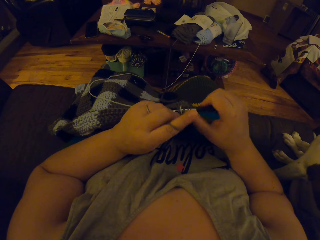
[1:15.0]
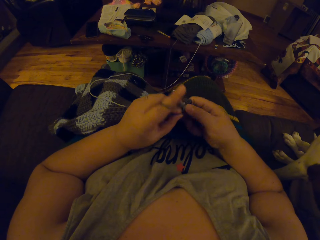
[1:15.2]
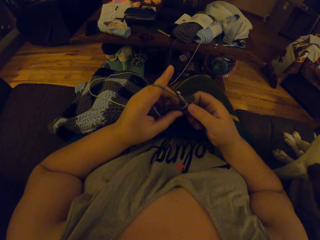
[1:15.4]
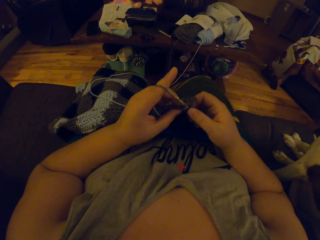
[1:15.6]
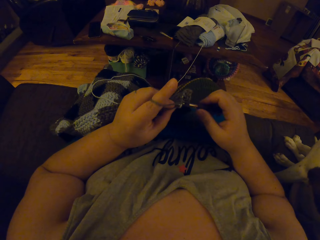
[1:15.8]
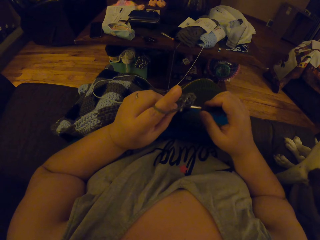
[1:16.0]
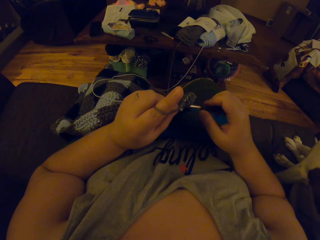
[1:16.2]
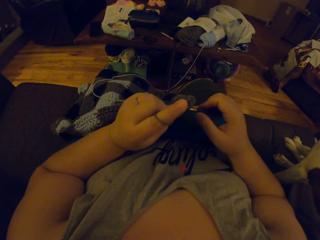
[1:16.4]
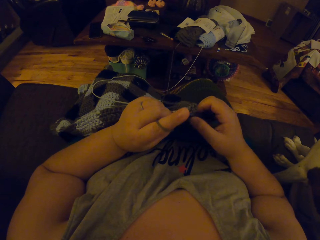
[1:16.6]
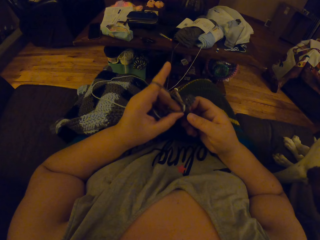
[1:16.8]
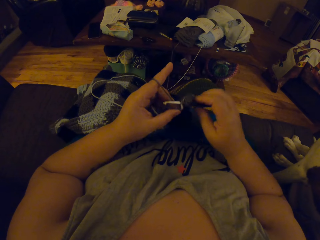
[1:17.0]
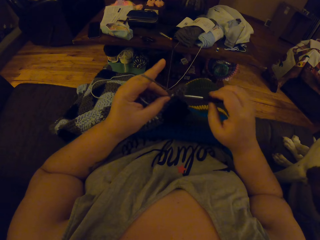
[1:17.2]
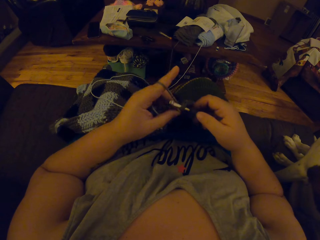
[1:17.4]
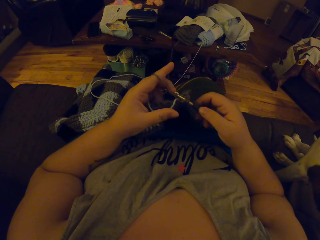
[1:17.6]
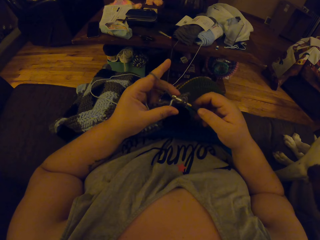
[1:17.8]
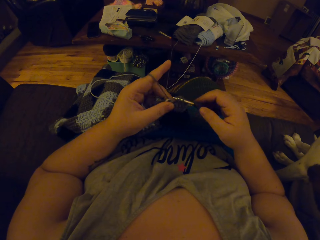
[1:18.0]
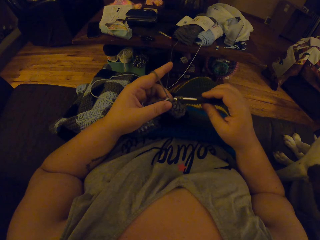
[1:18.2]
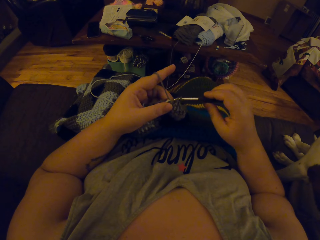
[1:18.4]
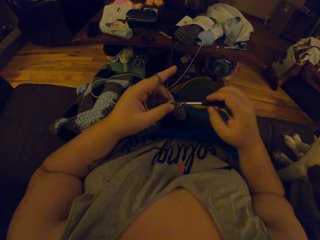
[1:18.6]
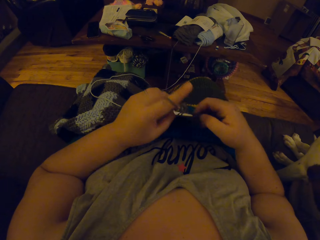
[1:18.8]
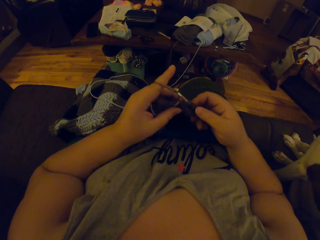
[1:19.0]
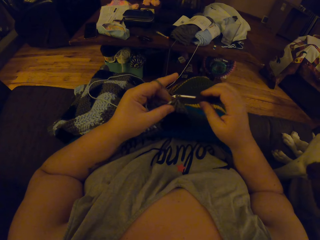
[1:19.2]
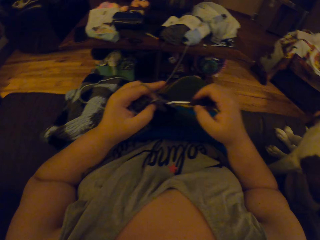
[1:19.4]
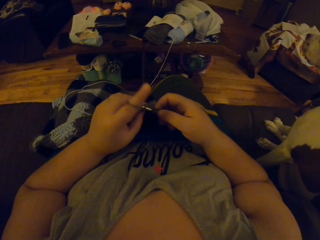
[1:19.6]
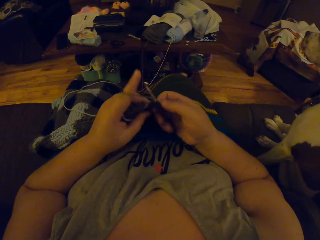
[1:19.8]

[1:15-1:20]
The camera wearer knits the scarf.

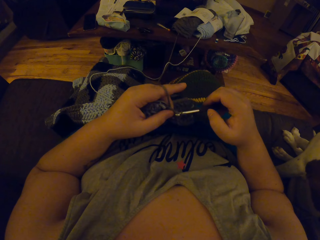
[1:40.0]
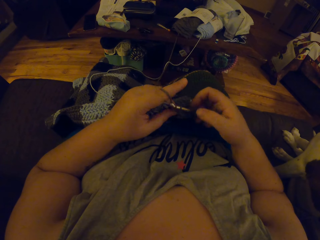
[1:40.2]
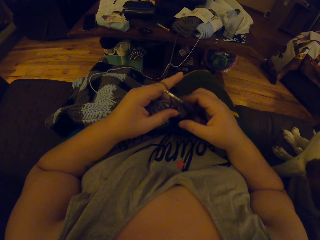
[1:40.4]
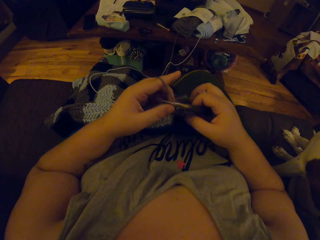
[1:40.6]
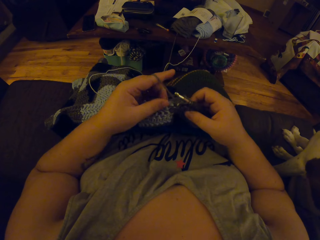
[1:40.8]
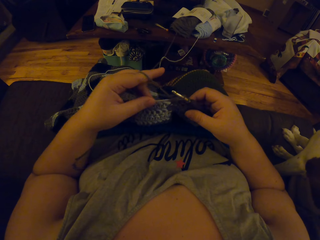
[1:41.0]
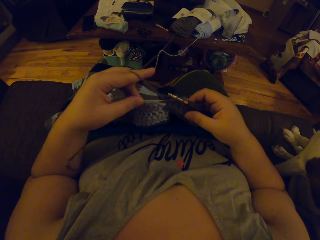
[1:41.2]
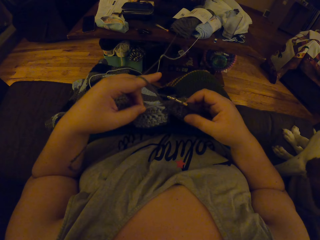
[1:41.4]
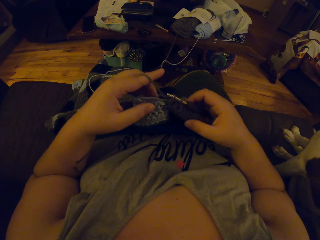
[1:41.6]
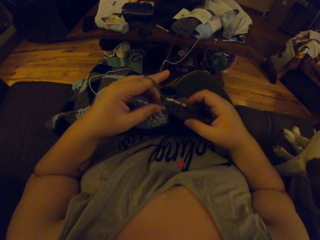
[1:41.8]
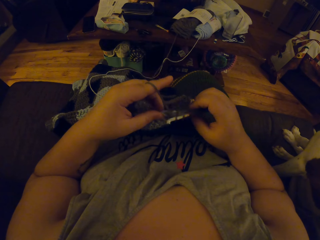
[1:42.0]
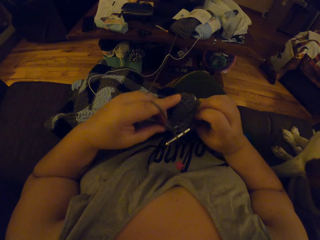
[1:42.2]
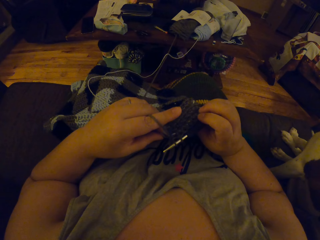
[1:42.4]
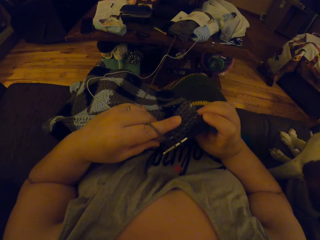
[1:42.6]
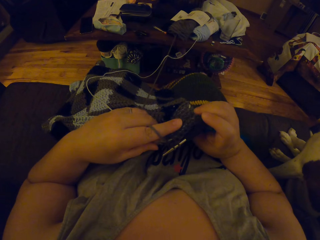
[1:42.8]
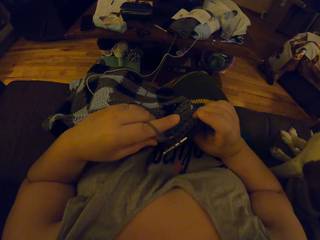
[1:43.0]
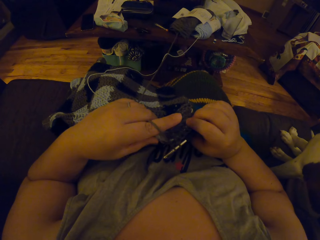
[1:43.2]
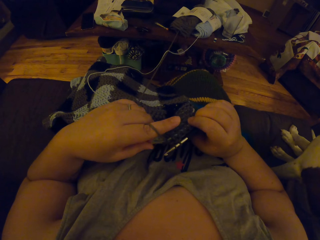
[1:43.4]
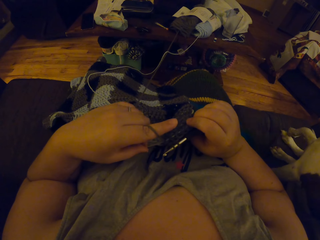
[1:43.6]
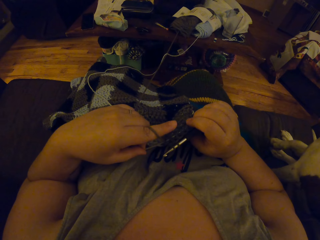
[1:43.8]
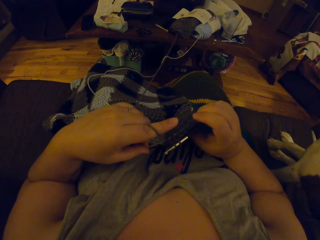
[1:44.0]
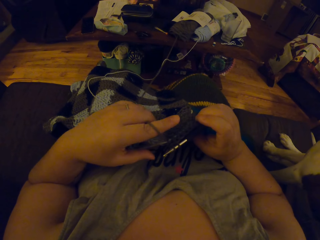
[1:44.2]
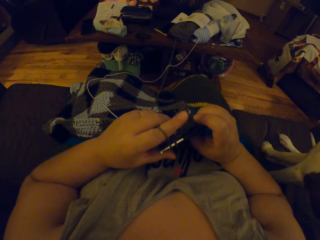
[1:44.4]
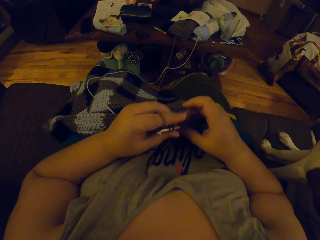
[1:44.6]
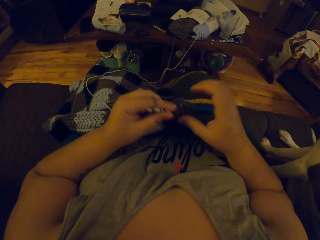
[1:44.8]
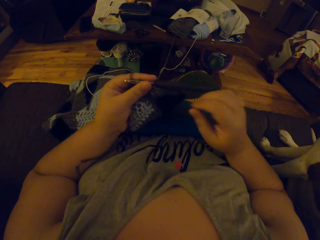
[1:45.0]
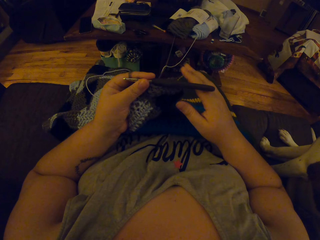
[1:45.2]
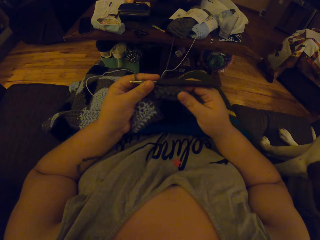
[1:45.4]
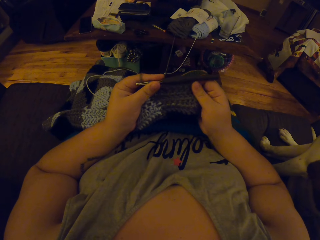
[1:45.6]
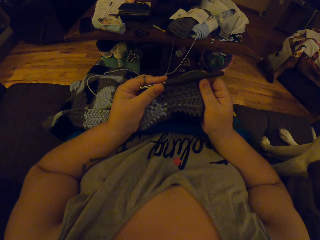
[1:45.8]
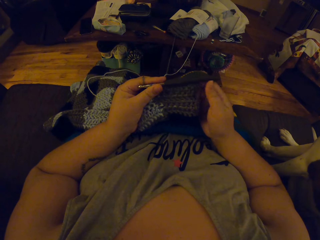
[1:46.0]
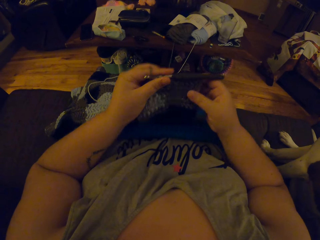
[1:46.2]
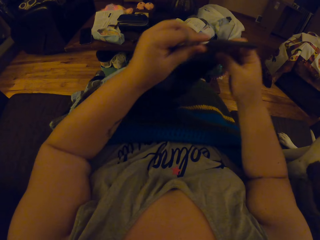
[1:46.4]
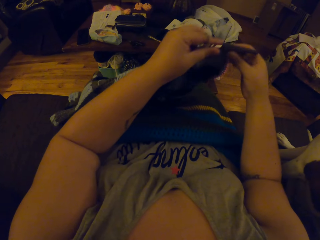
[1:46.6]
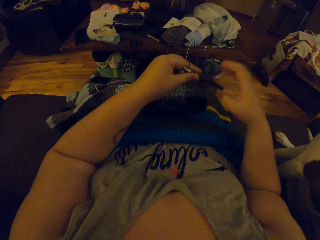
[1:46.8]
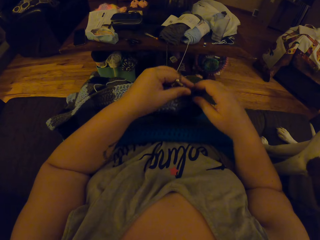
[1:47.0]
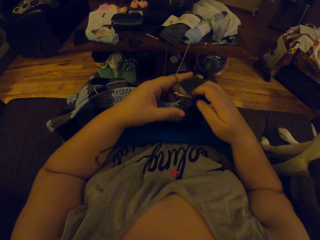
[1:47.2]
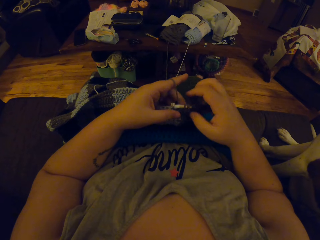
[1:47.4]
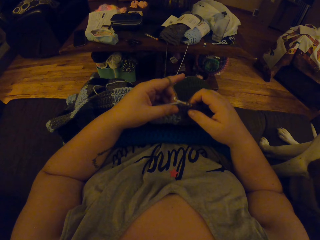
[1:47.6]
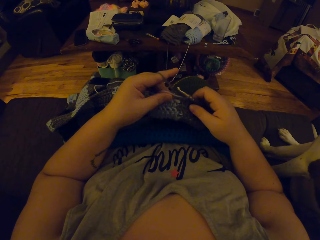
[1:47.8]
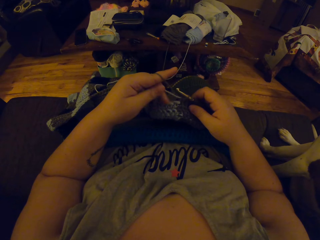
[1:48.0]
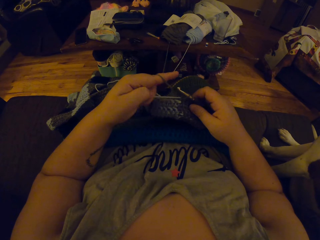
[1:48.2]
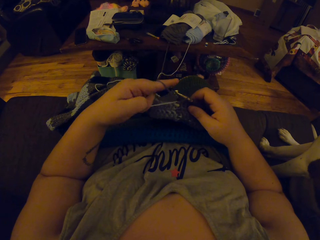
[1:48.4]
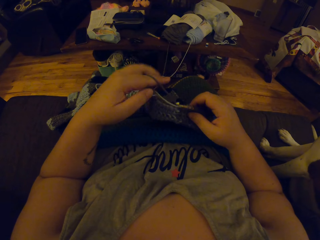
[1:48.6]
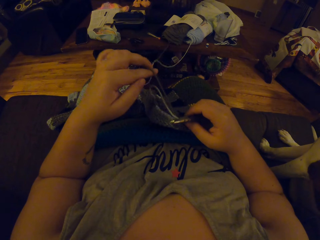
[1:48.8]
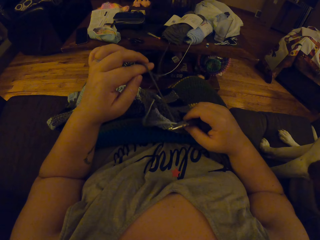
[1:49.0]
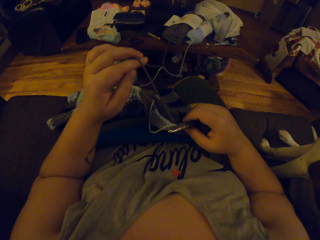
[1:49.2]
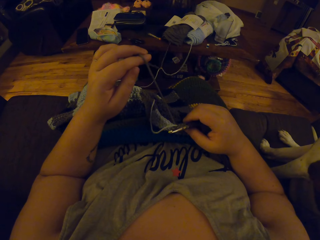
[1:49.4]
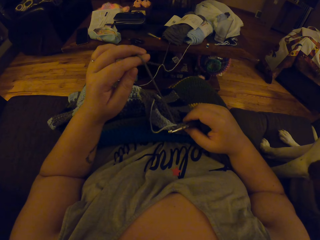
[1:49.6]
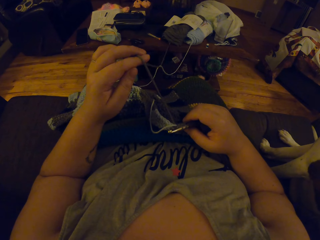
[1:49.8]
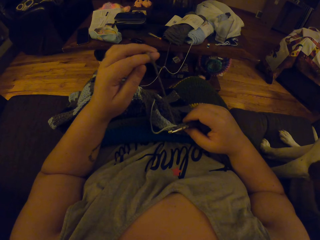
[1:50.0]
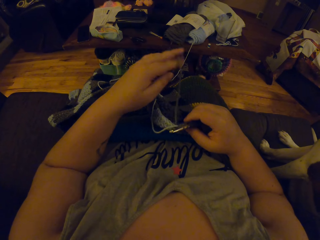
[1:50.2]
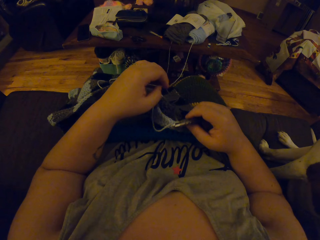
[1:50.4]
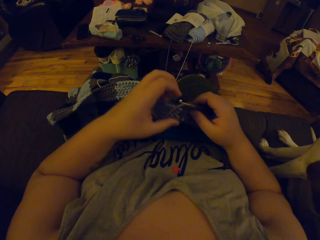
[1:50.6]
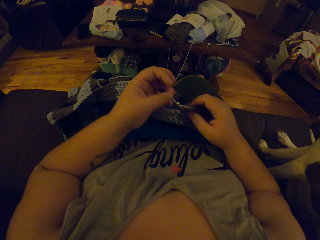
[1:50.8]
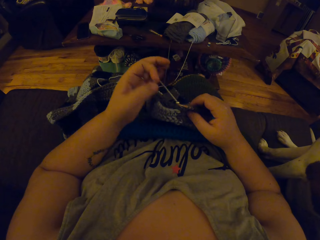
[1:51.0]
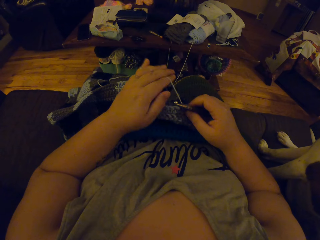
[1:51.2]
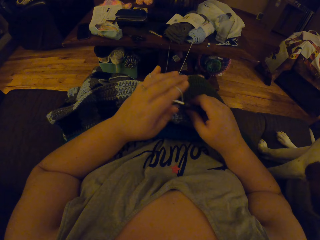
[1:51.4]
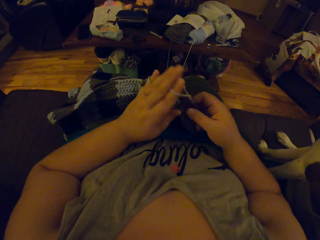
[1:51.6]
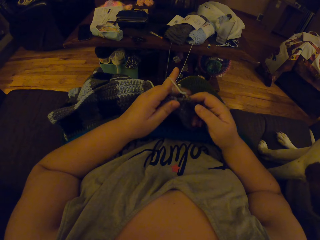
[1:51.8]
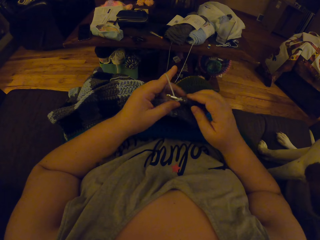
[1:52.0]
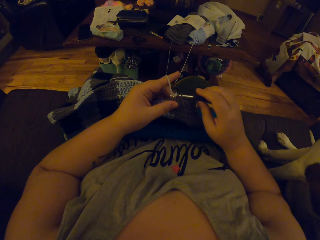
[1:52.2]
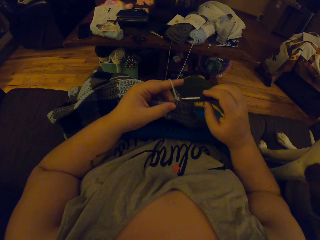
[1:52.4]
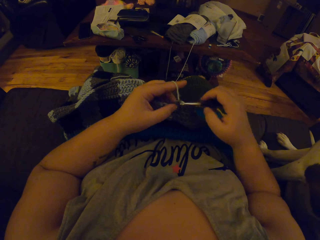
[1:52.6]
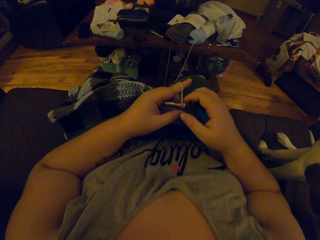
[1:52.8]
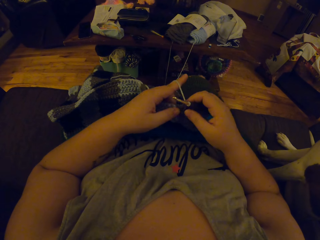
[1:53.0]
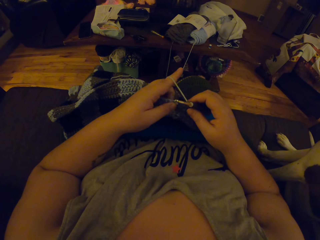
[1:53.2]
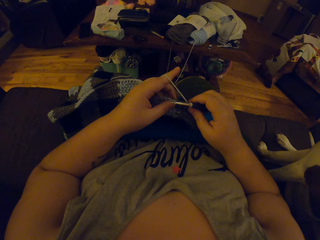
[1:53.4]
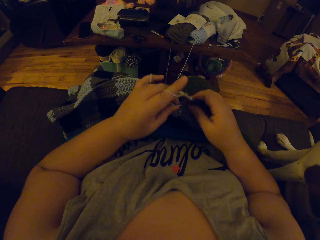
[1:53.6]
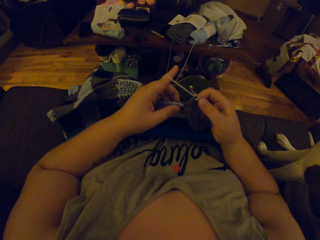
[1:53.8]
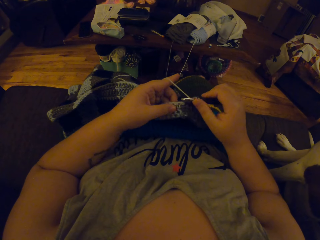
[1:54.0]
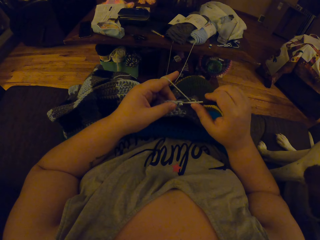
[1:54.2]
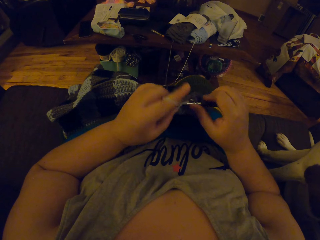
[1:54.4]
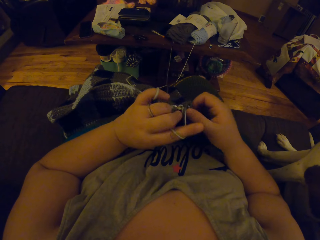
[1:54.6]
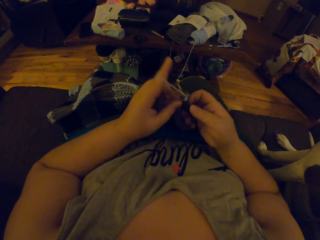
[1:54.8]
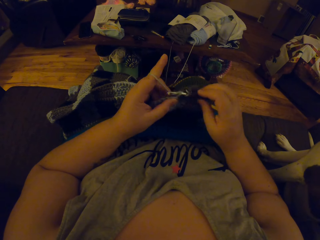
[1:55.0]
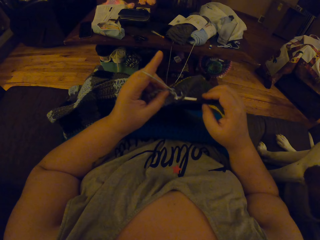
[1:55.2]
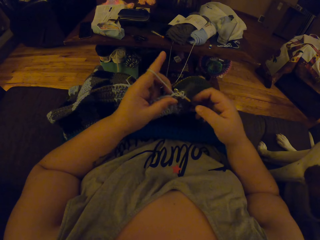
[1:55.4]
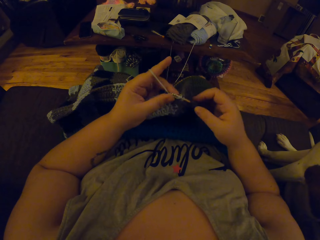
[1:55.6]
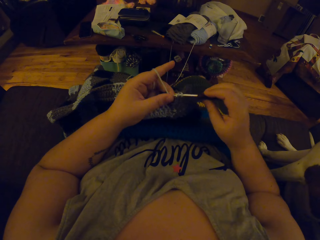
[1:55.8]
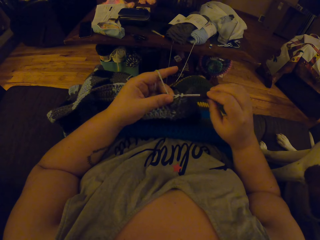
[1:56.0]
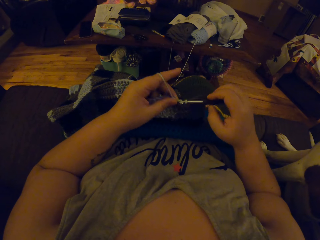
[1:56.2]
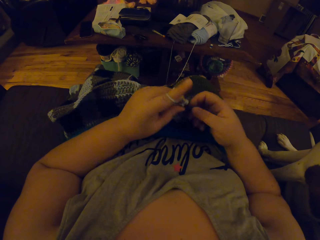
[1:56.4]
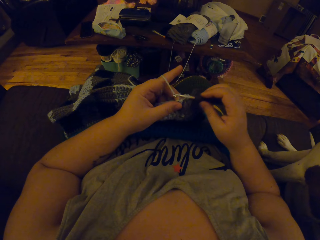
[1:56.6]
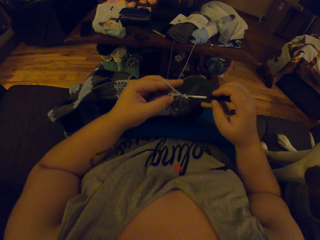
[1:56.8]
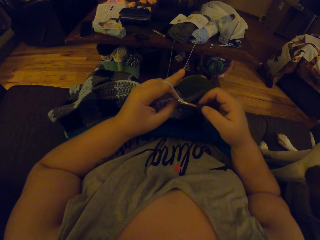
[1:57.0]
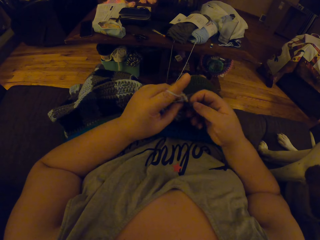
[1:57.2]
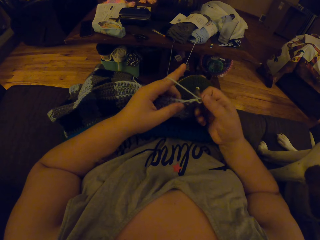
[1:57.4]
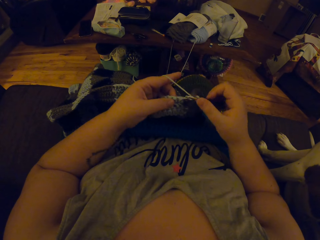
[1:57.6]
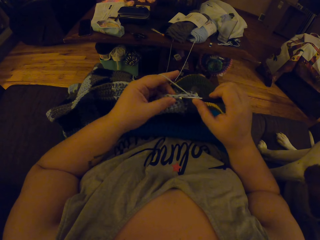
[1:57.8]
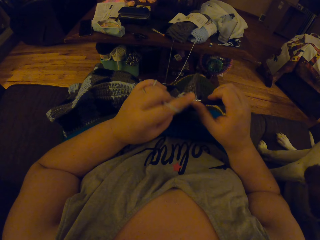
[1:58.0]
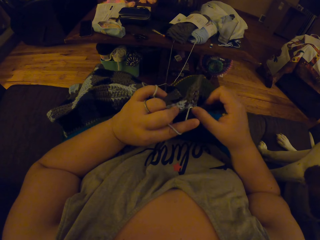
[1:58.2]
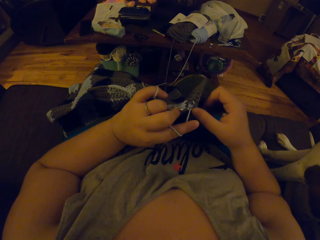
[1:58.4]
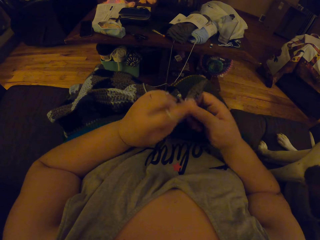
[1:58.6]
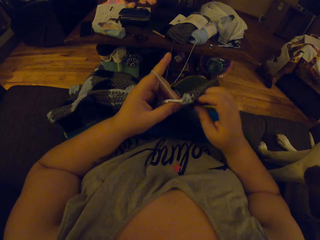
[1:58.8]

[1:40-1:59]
The camera wearer pulls the thread. They adjust the blanket. They pull the thread. They continue crocheting the blanket. They pull the thread. They knit the scarf.
